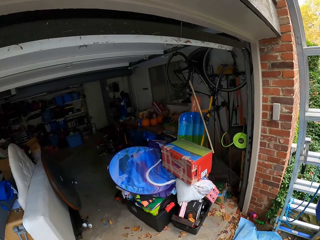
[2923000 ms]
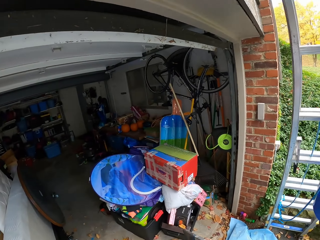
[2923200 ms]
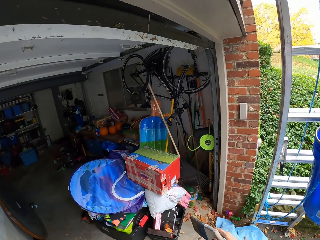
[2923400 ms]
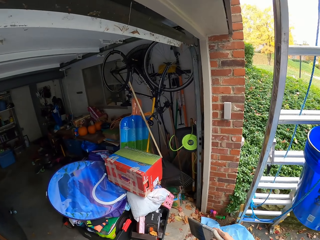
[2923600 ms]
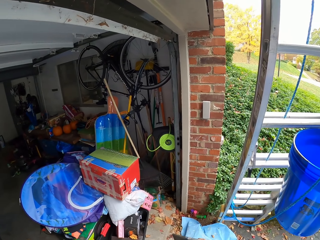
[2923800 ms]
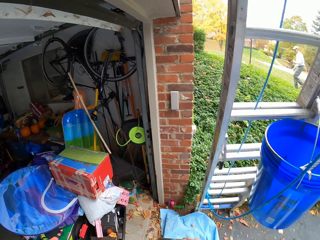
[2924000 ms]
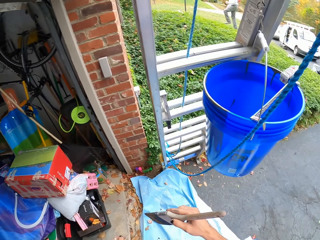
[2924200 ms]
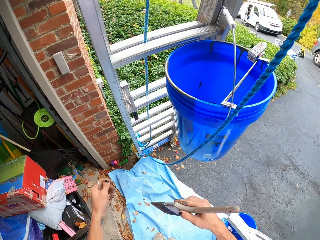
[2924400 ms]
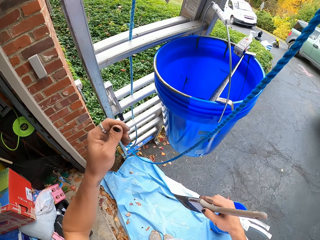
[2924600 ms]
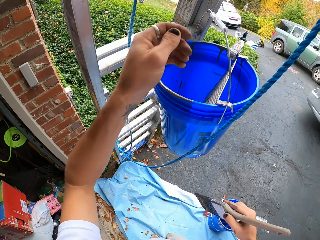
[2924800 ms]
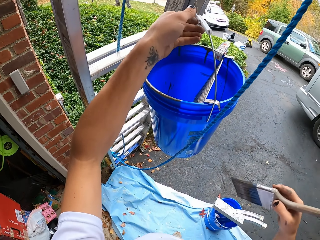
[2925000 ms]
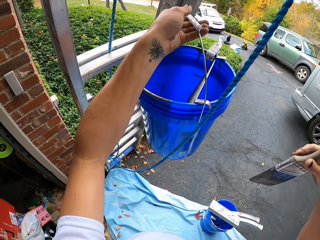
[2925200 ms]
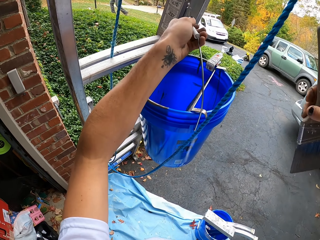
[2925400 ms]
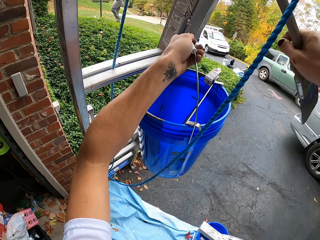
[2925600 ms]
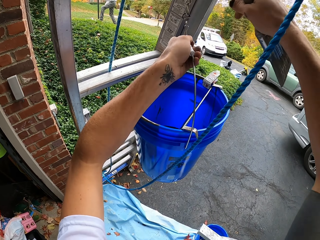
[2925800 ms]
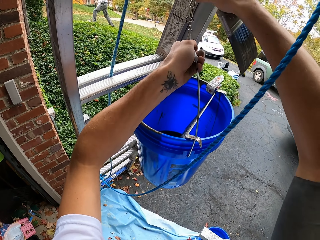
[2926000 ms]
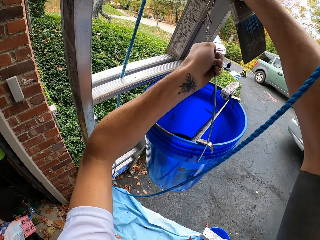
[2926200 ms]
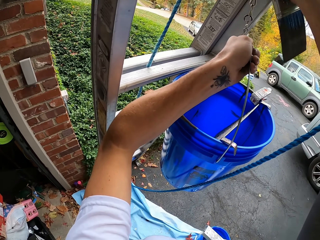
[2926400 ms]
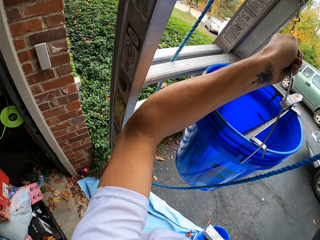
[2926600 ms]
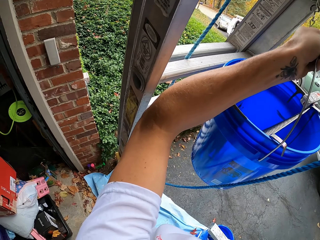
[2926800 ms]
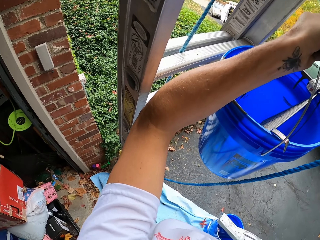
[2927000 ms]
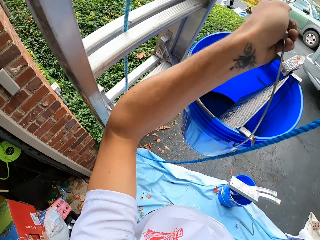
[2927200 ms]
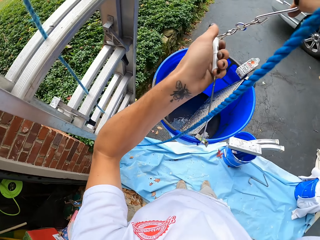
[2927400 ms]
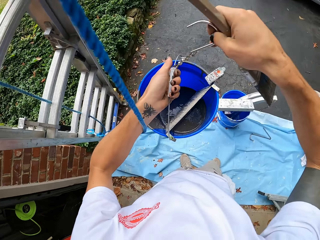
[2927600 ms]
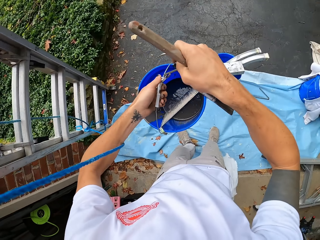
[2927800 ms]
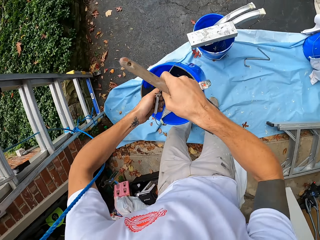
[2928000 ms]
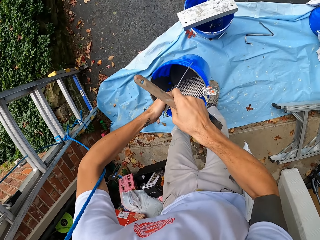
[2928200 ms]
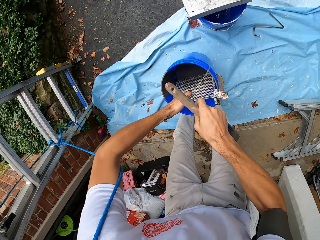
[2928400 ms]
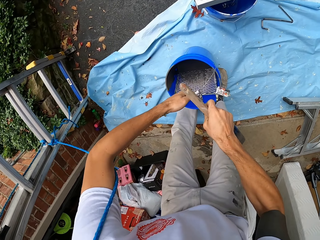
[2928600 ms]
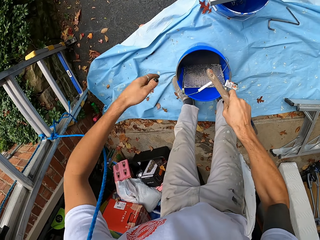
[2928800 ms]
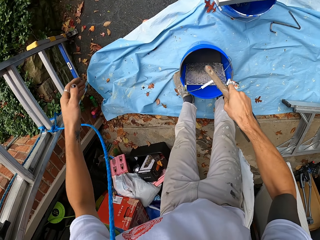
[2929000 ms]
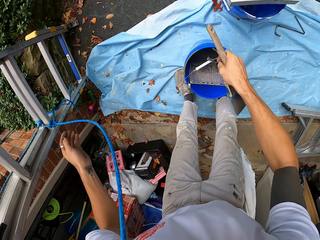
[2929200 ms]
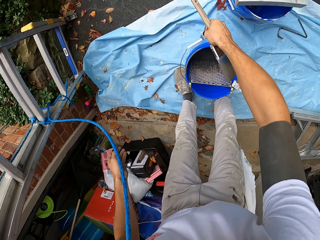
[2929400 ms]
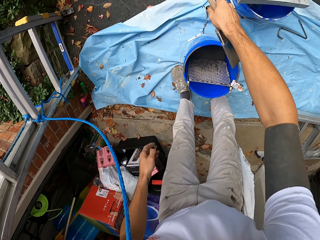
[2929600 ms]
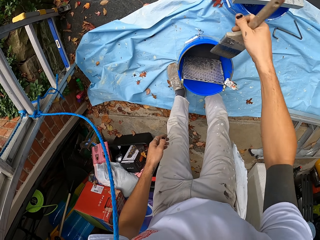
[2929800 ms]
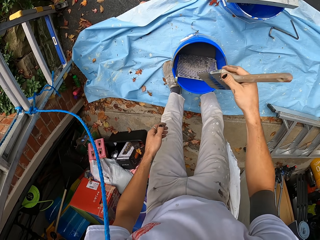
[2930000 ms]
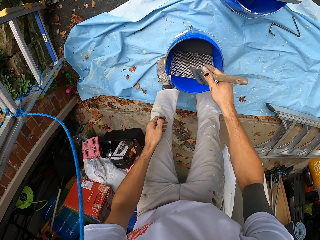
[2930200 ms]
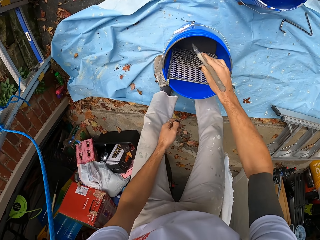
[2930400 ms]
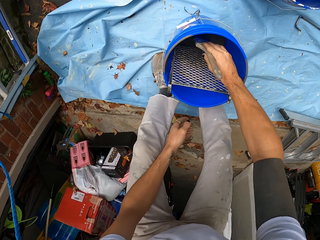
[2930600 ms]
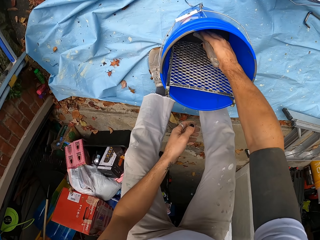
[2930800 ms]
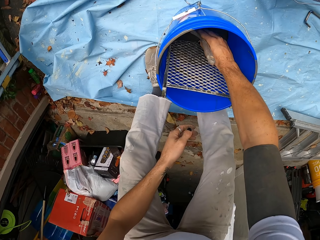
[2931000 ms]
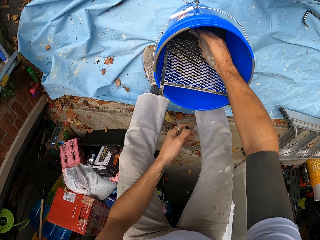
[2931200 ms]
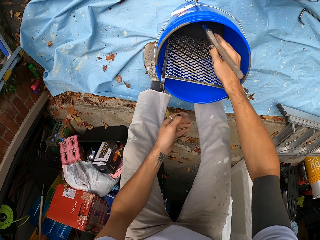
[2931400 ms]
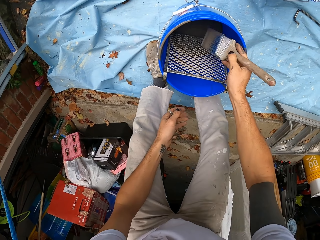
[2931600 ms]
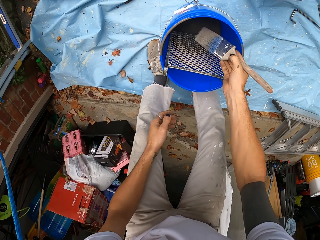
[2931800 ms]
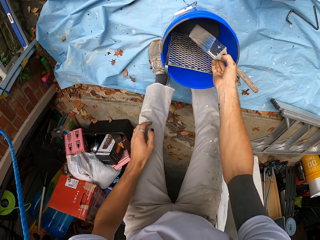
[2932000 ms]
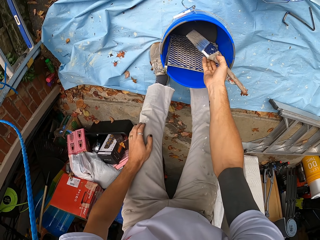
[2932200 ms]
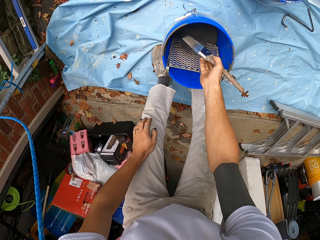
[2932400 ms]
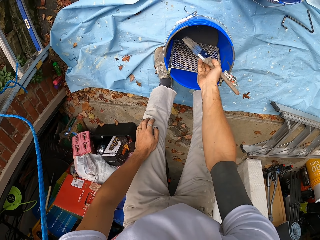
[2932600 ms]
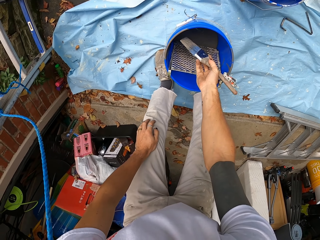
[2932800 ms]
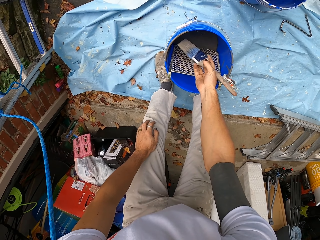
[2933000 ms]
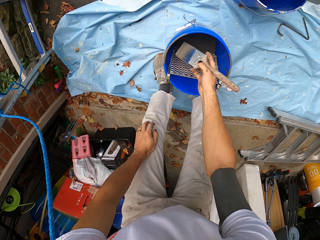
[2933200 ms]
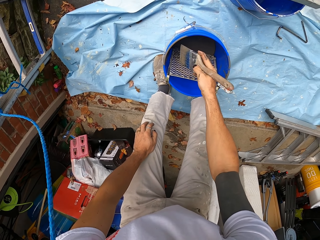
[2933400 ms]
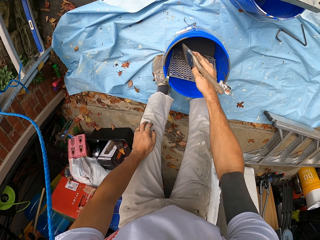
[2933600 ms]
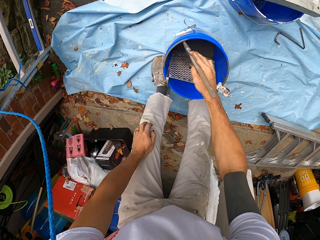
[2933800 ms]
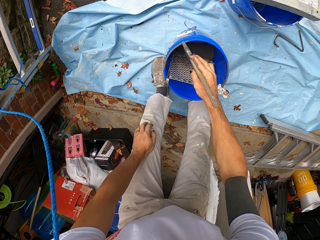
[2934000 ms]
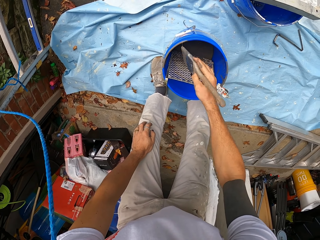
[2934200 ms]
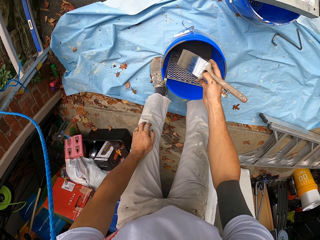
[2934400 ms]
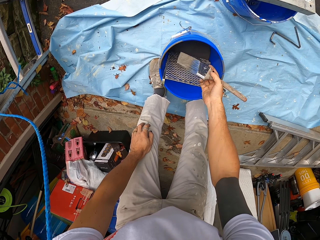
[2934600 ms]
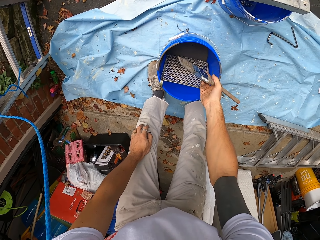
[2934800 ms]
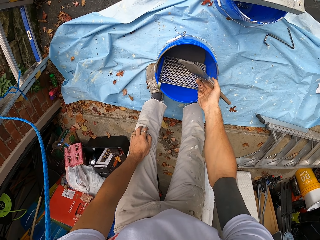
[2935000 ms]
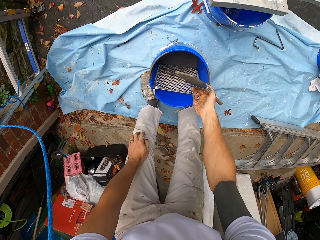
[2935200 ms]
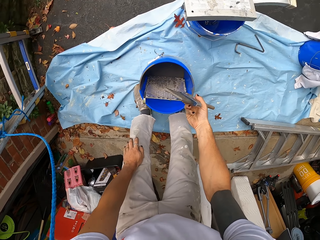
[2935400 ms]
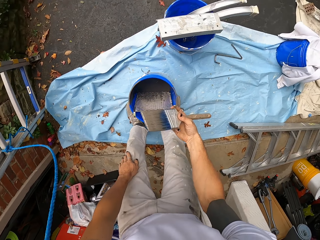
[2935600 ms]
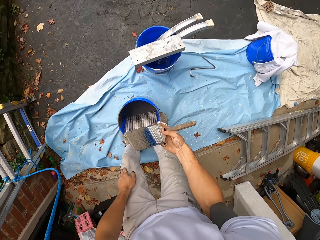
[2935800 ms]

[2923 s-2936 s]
The camera wearer holds a bucket. He removes the bucket from the ladder. He puts the bucket down. He dips a brush into the bucket. He rests his hand on his knee. He holds the brush.

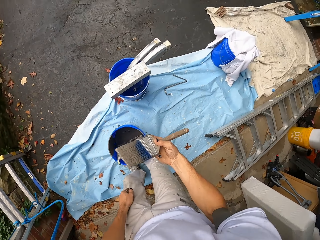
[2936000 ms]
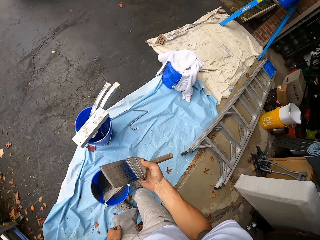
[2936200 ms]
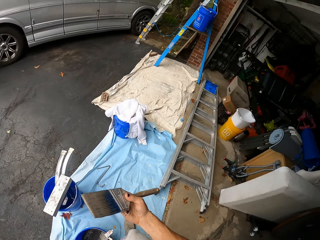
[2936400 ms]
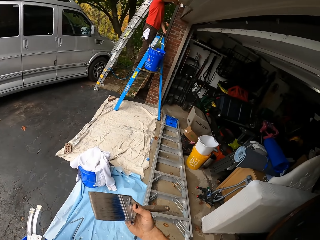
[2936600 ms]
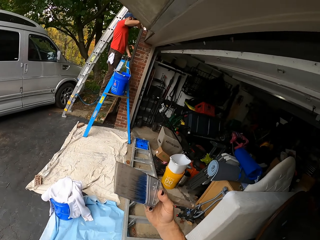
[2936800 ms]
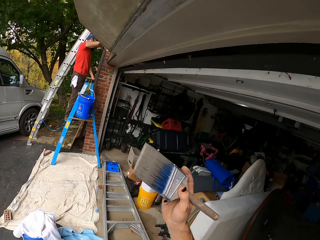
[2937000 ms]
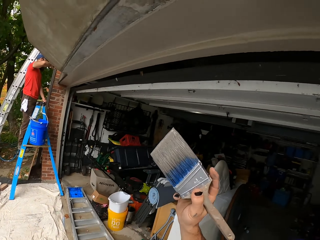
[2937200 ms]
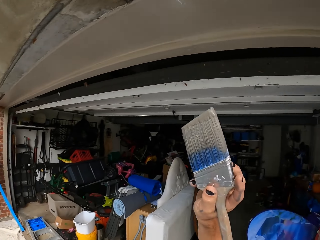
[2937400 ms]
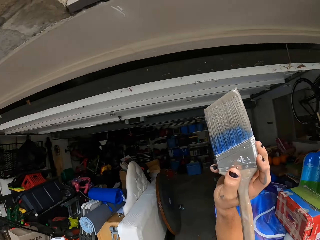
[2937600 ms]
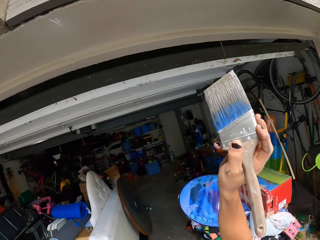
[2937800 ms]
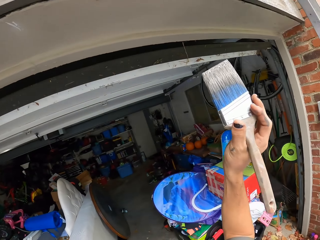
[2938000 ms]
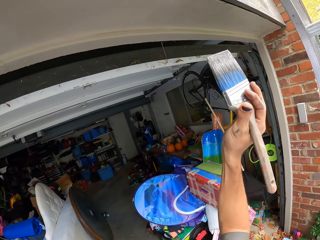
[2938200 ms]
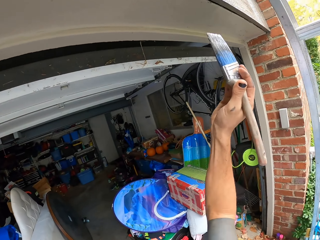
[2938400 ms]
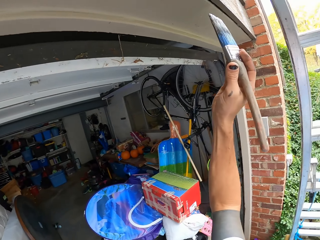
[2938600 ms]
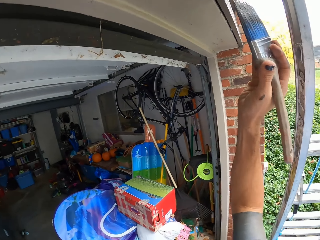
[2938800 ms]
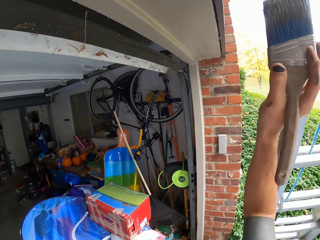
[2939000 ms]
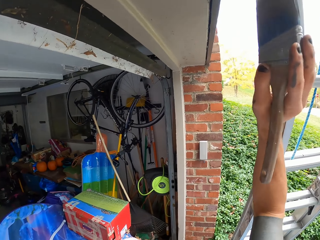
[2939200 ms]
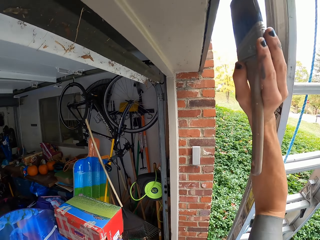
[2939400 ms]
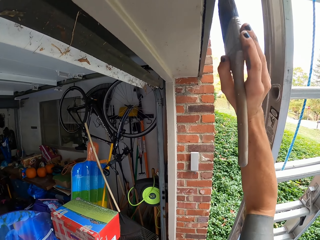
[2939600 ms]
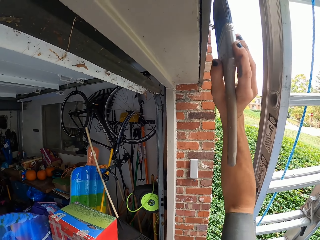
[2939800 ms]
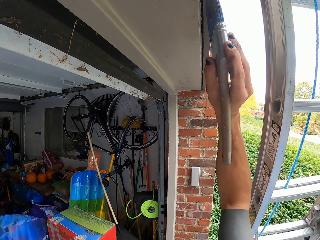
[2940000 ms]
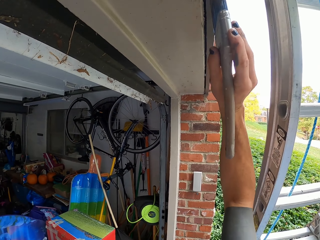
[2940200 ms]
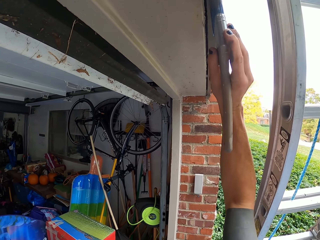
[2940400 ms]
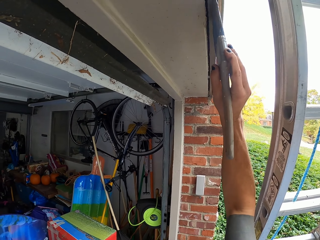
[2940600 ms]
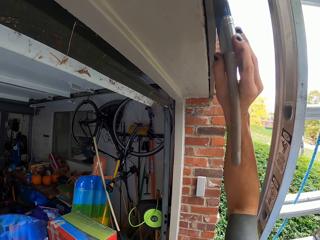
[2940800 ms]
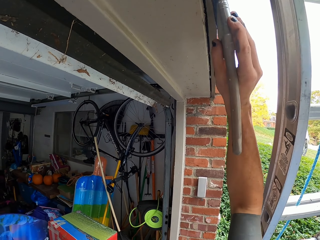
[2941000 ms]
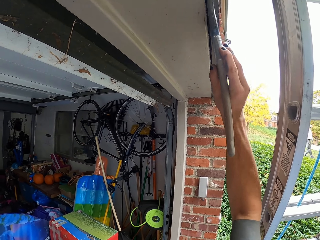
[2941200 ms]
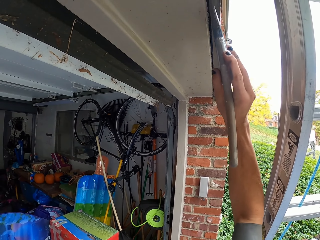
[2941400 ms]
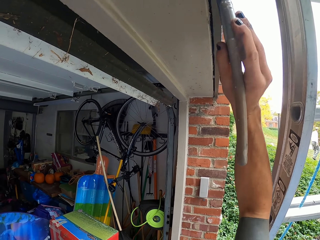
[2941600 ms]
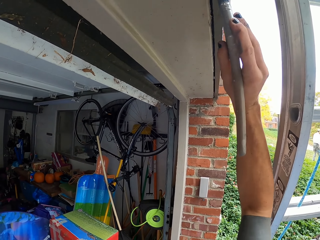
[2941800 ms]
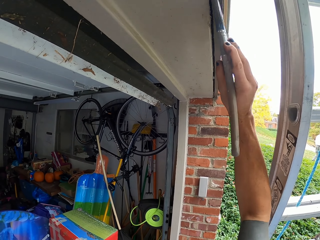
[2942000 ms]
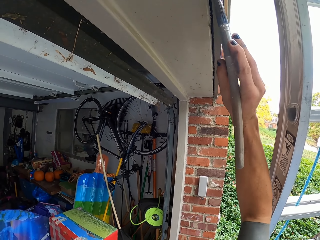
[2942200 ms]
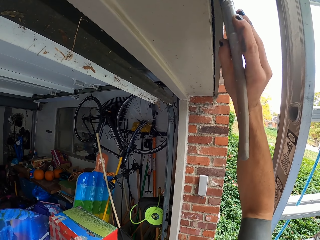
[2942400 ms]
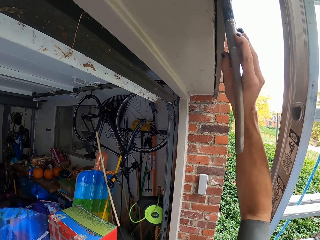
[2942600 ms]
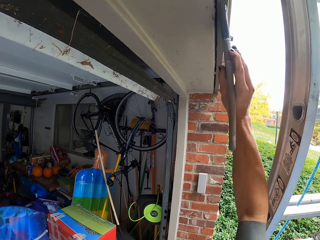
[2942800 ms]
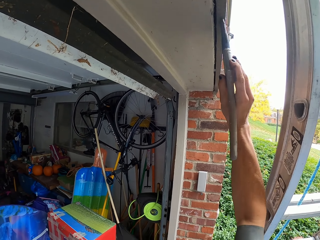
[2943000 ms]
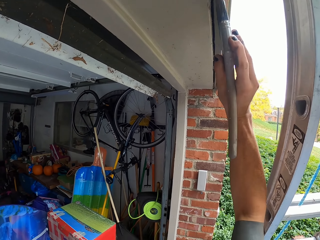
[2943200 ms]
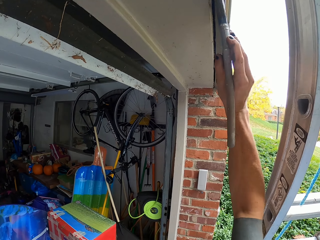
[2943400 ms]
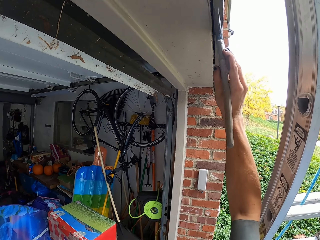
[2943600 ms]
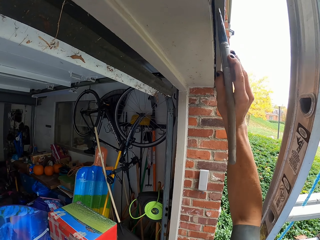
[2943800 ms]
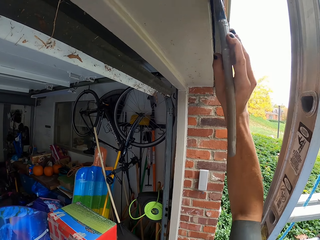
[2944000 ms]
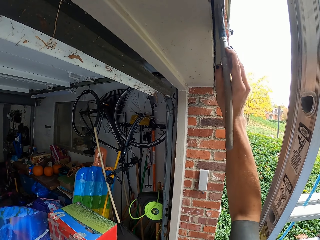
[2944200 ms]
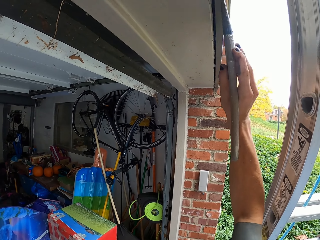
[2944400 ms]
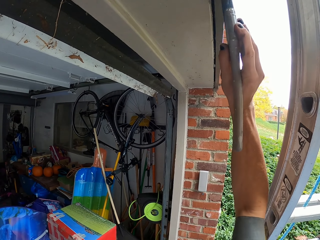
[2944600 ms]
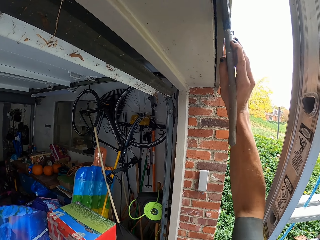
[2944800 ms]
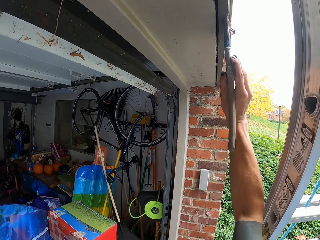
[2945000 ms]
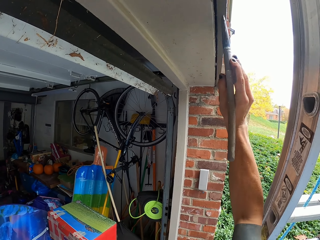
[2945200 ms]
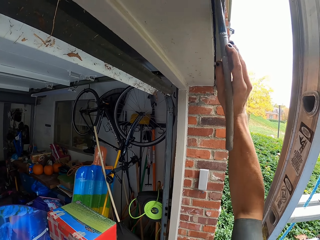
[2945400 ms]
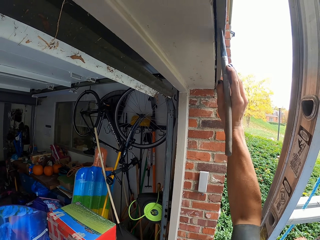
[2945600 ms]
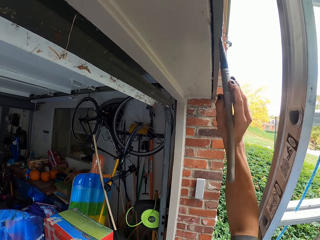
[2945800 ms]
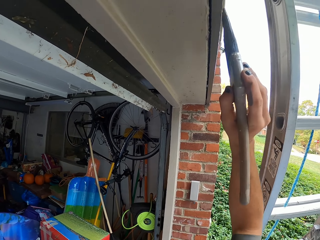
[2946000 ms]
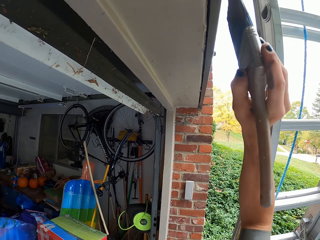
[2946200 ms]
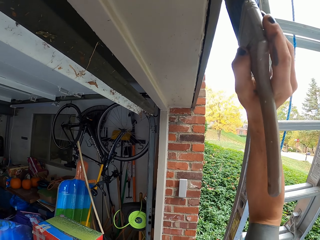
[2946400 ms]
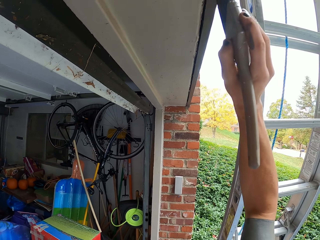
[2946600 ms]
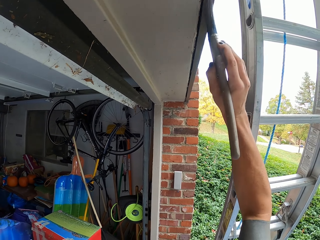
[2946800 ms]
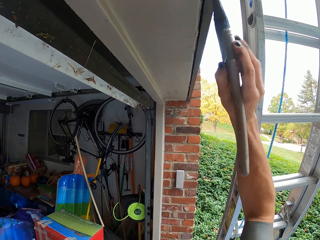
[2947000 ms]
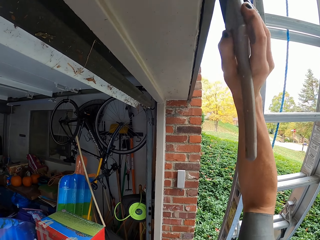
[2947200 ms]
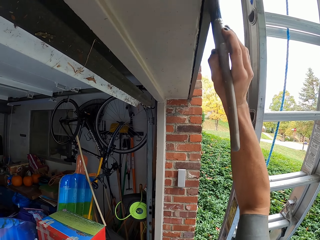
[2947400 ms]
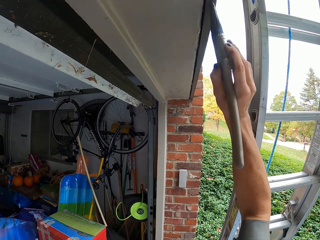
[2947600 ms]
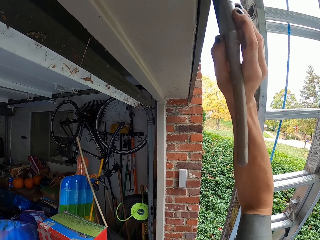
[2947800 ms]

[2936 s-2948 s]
The camera wearer lifts the brush. They move around. They paint on the frame or wall.
